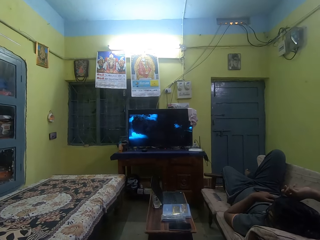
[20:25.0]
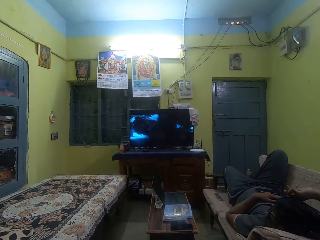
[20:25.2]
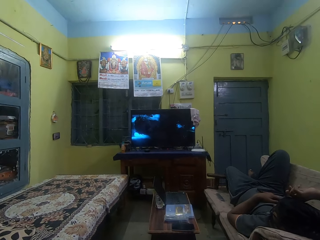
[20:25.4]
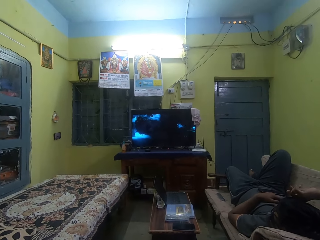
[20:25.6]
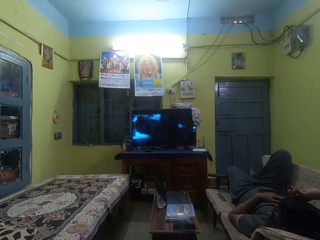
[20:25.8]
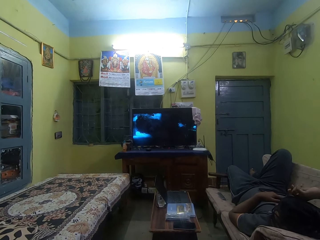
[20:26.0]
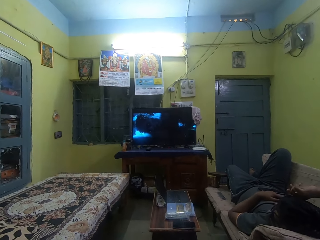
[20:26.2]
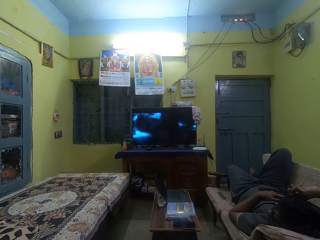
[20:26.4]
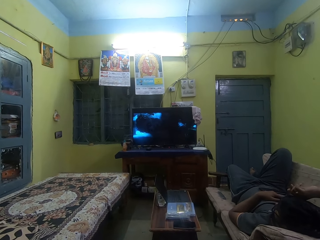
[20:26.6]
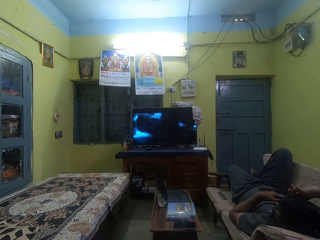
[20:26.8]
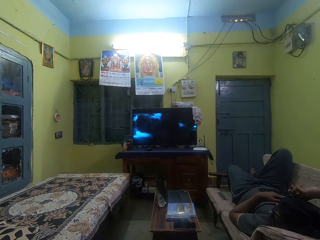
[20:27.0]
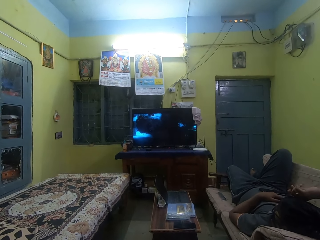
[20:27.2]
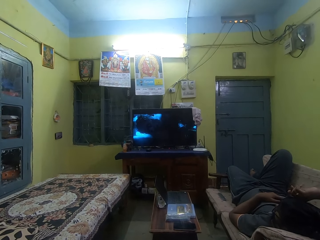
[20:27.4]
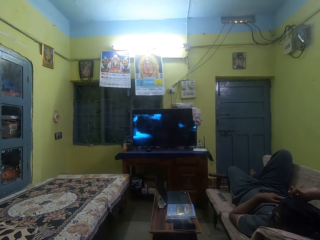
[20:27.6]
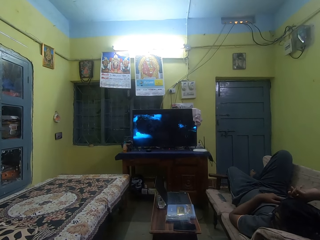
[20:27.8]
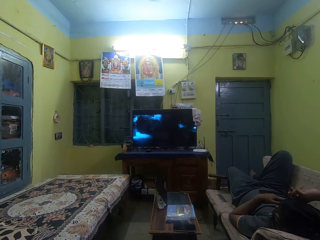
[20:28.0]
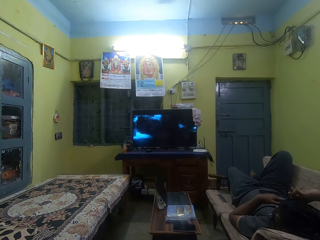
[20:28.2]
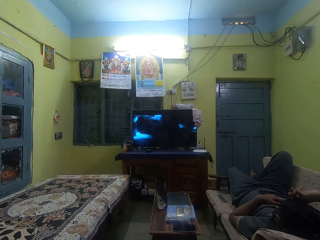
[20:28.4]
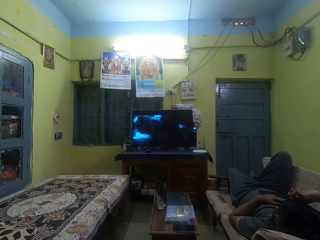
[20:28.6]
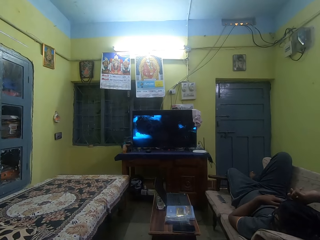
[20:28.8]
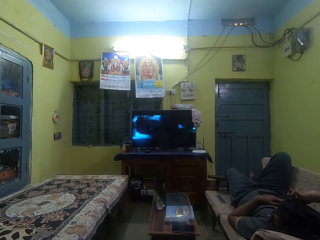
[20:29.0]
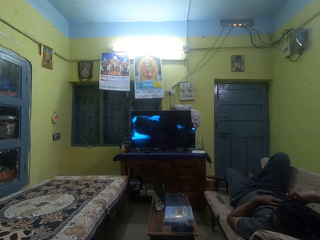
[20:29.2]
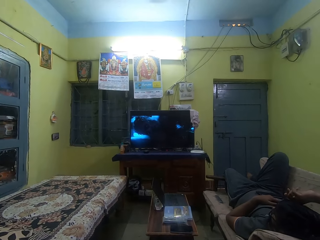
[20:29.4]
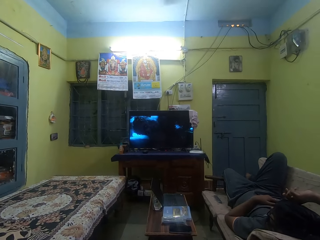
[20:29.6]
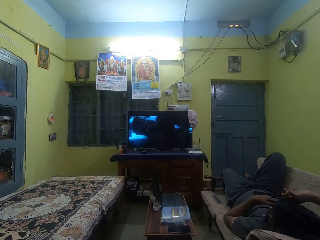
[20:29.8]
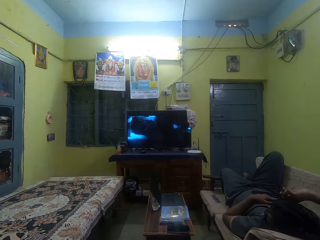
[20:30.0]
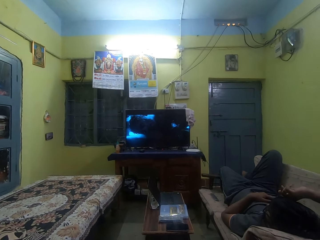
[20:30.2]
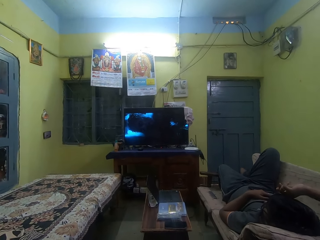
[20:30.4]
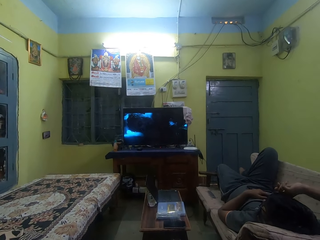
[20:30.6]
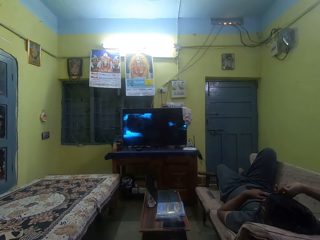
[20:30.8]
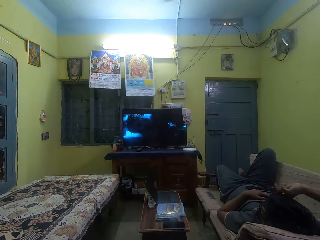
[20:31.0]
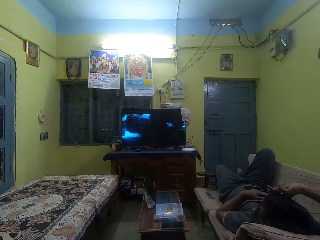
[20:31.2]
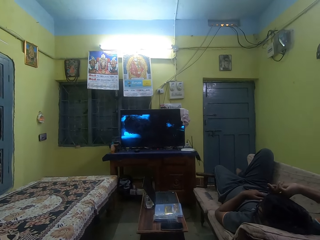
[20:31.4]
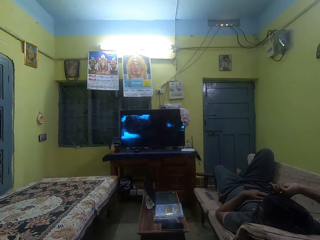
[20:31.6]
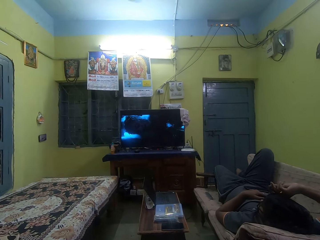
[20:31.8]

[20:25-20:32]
The camera wearer watches television.

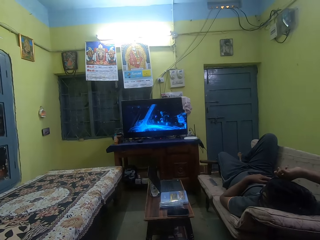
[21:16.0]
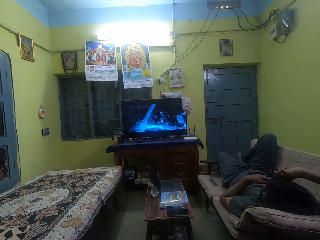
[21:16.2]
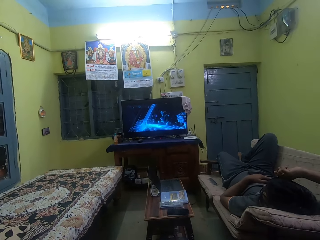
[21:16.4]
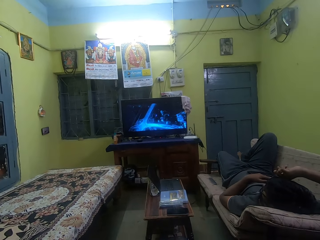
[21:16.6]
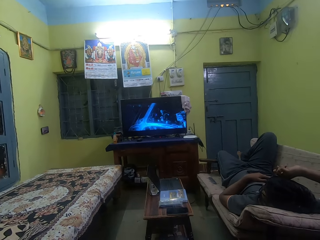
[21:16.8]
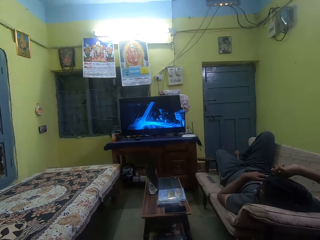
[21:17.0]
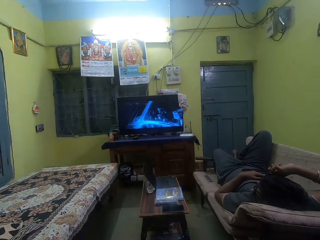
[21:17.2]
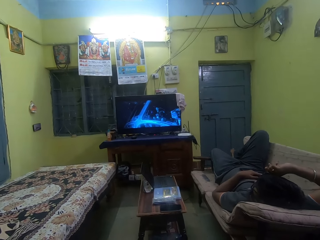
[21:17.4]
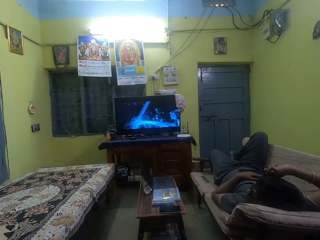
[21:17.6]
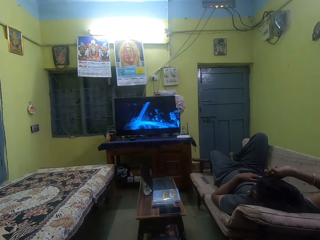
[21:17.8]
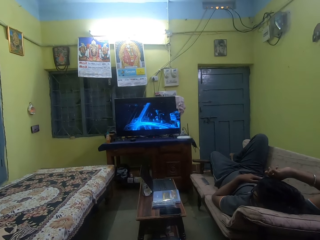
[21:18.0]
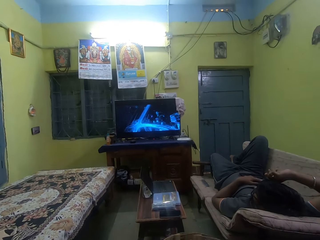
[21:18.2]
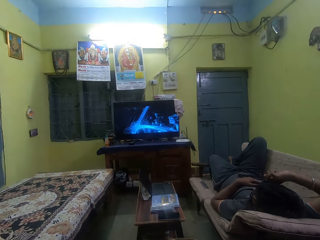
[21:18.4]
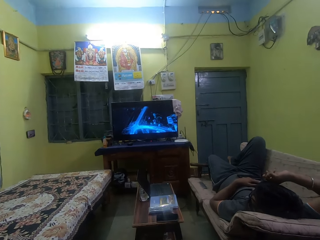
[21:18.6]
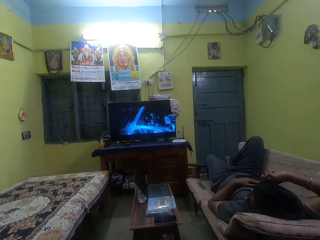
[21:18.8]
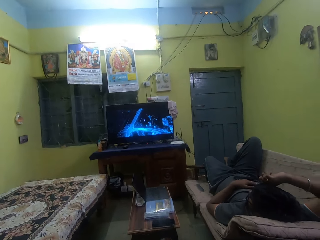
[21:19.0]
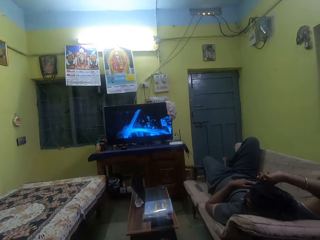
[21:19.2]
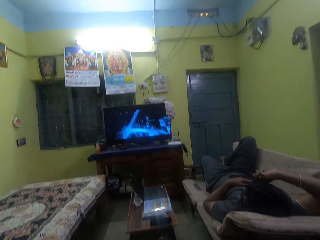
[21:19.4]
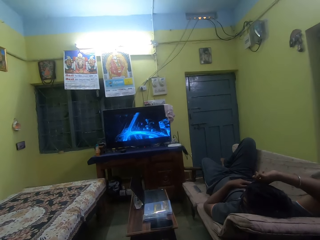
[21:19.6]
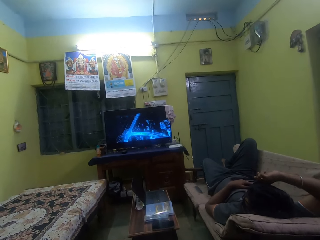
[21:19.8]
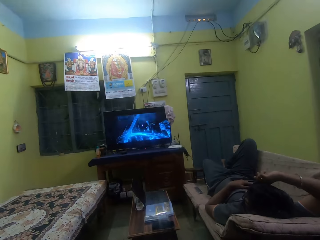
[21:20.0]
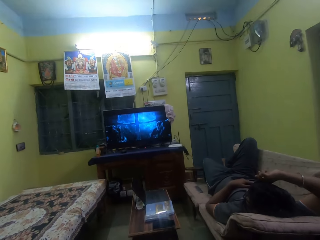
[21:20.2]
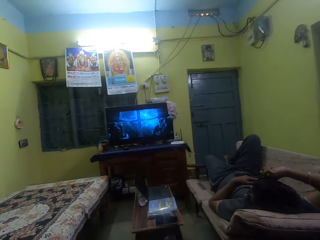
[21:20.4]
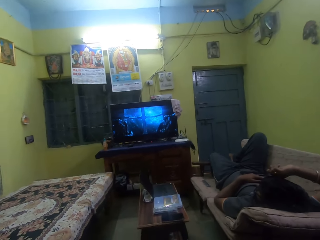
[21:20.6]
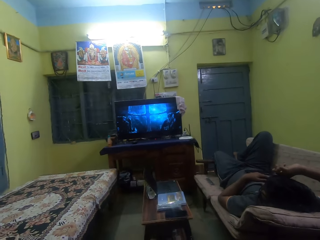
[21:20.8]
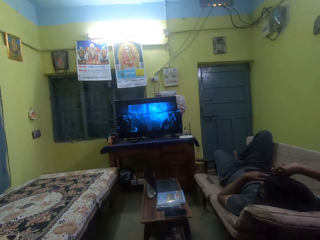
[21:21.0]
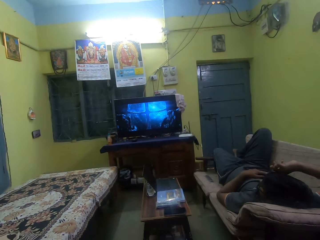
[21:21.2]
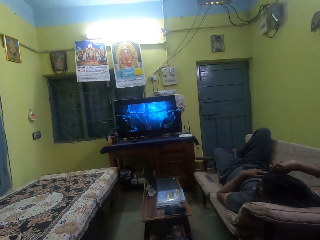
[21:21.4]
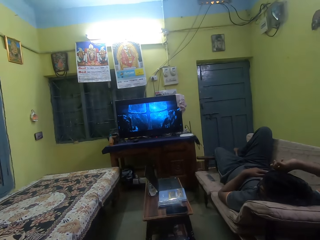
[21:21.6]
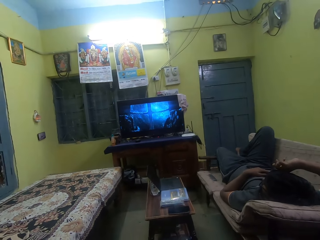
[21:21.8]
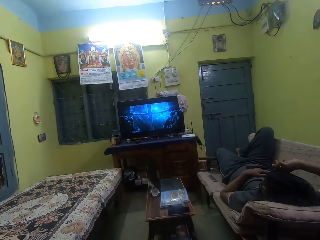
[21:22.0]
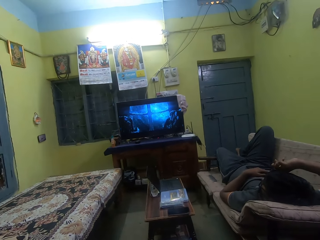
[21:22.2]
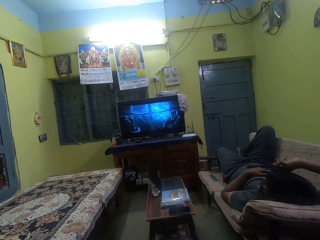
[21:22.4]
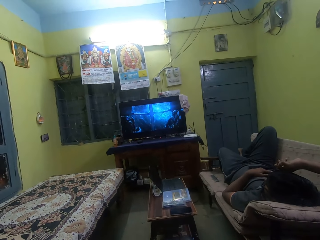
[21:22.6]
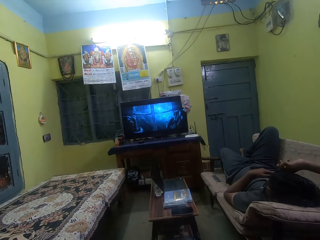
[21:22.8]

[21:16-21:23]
The camera wearer moves his head.

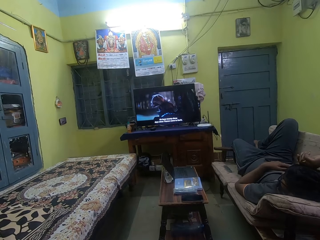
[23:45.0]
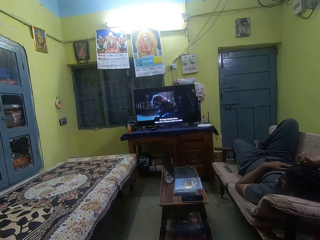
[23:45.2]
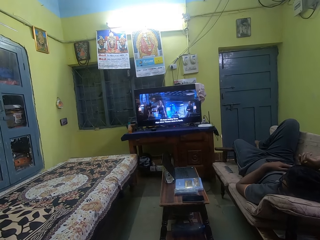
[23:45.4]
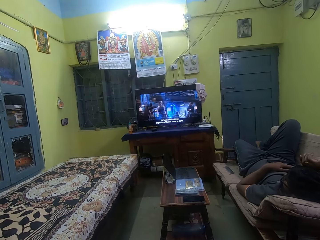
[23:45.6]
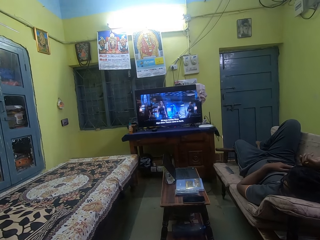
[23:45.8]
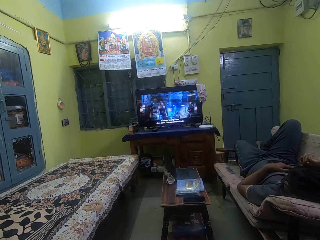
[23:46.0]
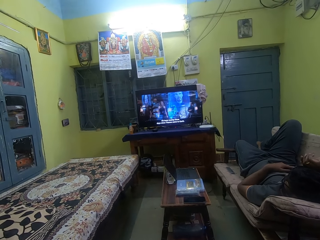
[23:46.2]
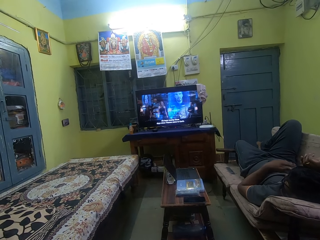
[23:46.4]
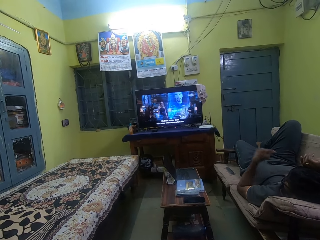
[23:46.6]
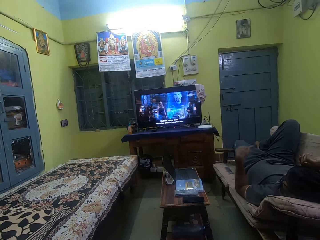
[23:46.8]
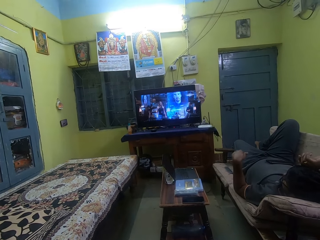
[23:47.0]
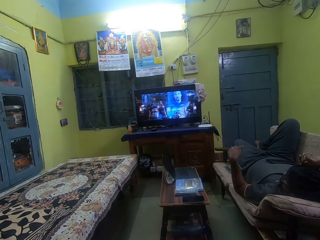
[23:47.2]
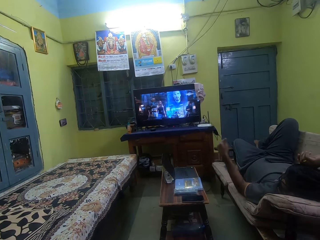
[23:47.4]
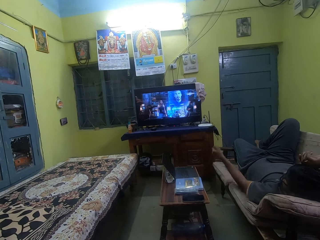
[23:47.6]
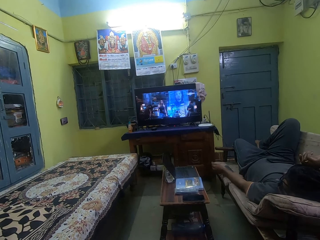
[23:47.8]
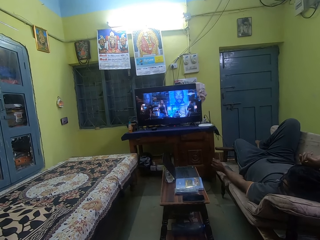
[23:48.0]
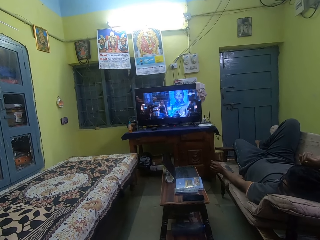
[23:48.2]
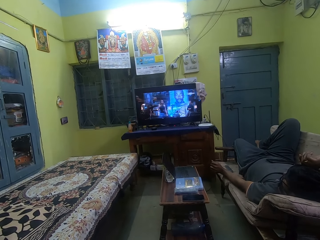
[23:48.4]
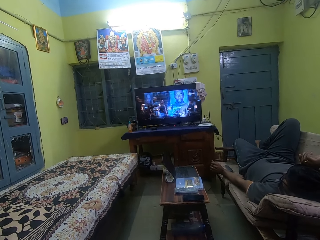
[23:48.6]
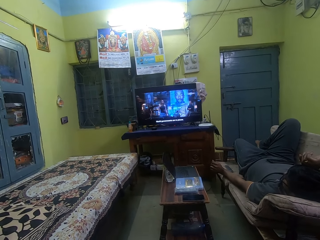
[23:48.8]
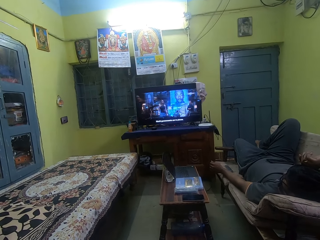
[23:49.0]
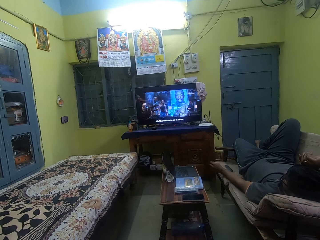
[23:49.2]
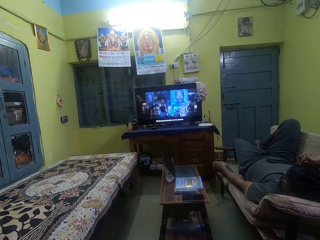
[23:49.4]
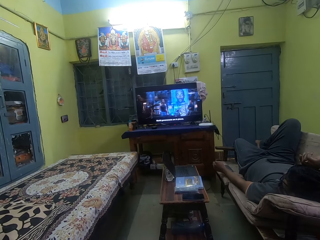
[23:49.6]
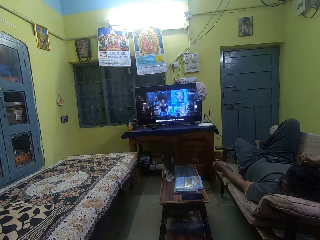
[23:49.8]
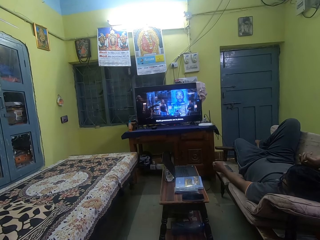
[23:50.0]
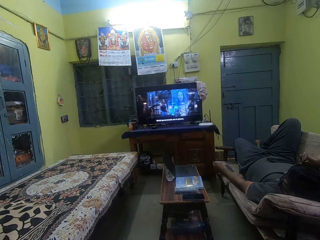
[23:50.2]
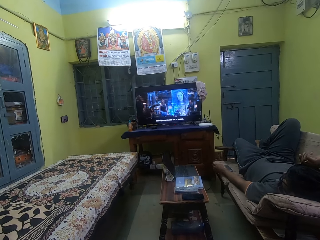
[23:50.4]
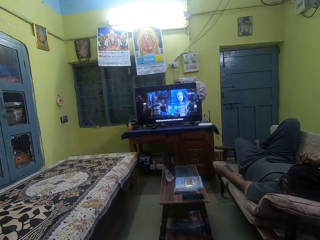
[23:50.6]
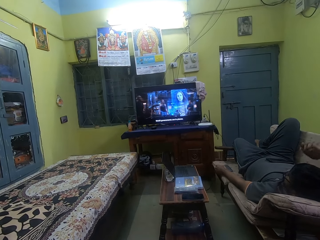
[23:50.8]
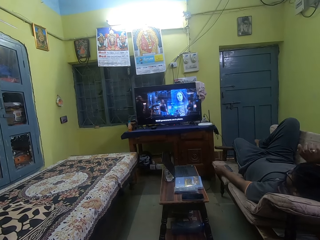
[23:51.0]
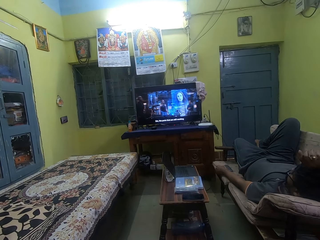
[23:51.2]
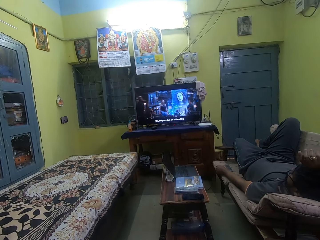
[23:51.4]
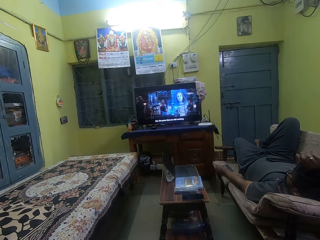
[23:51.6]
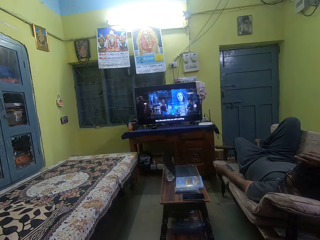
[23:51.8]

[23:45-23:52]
The man places his left hand onto a couch.
